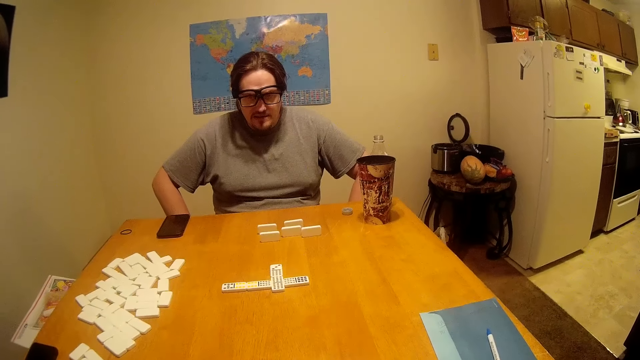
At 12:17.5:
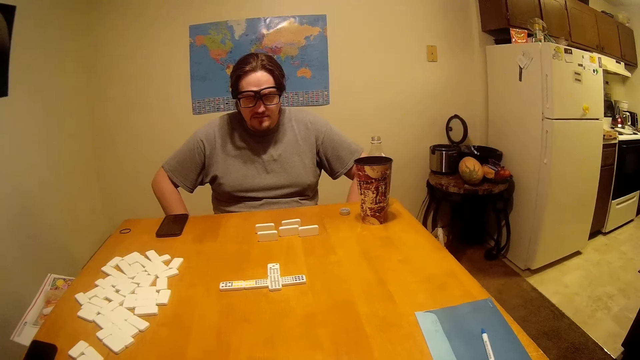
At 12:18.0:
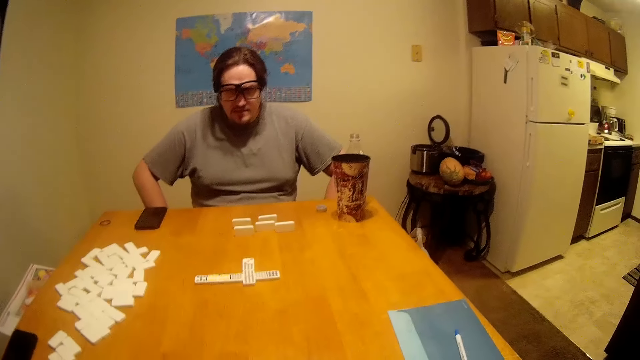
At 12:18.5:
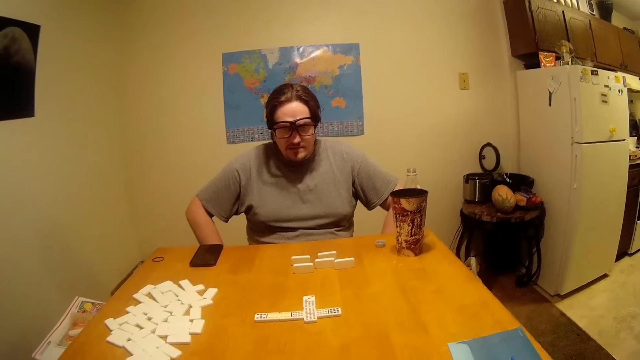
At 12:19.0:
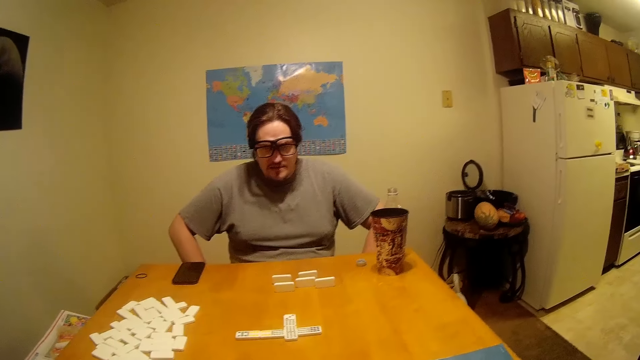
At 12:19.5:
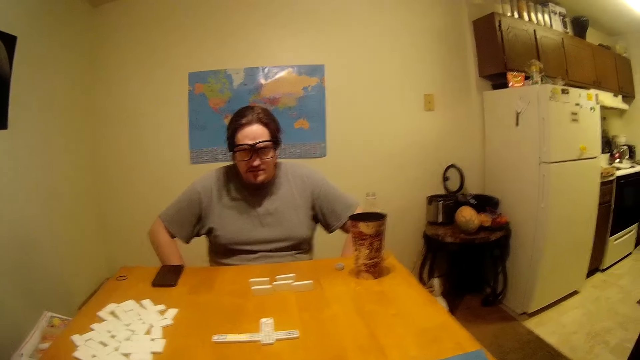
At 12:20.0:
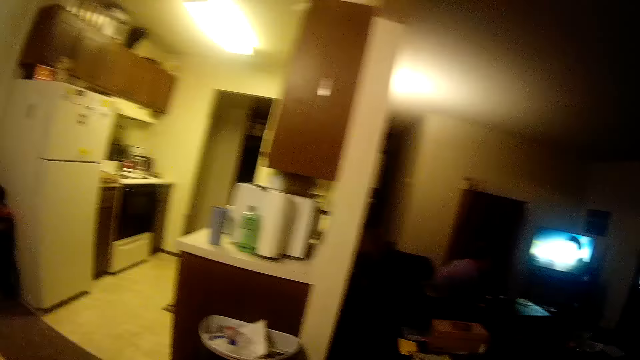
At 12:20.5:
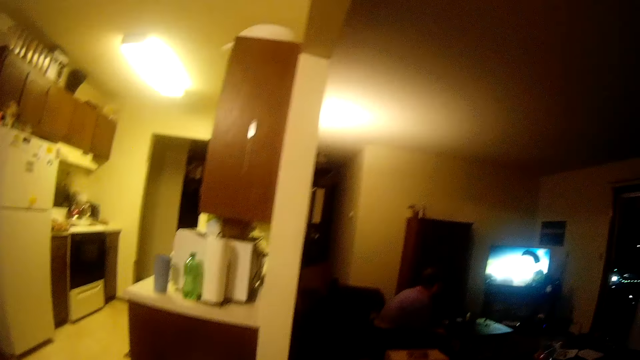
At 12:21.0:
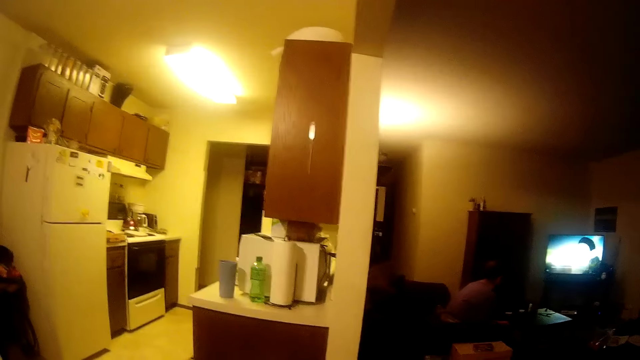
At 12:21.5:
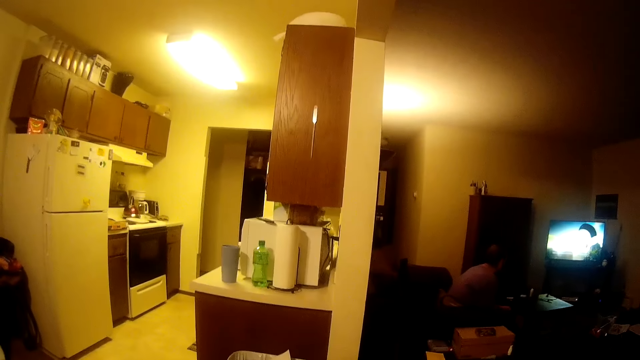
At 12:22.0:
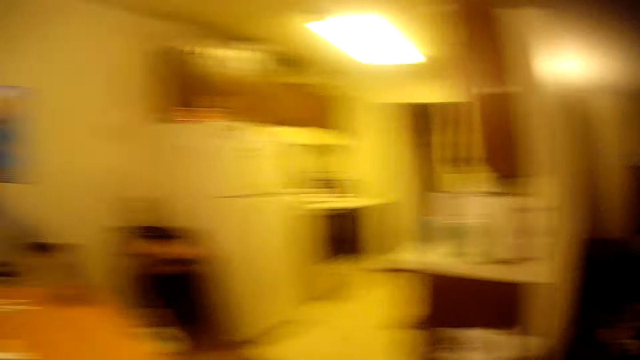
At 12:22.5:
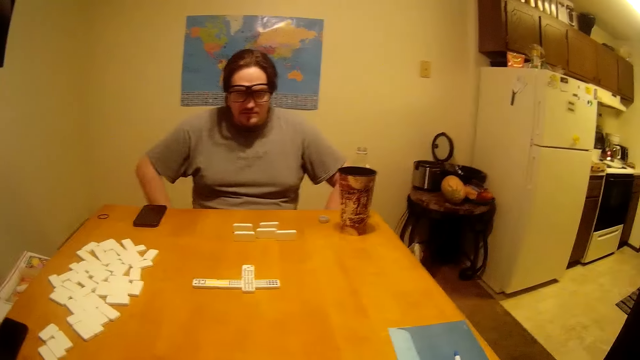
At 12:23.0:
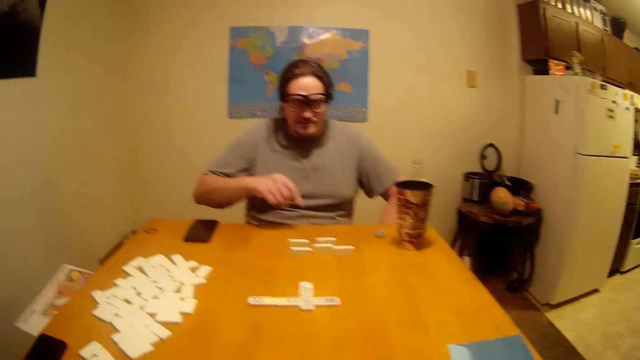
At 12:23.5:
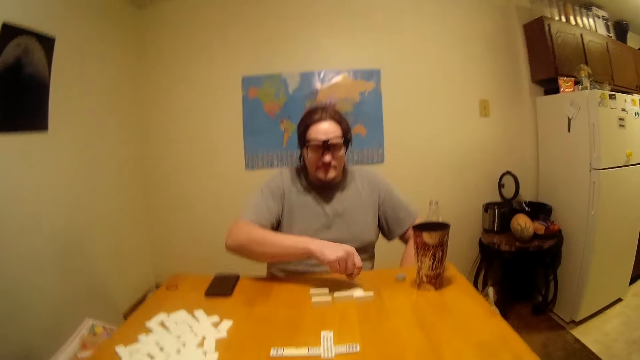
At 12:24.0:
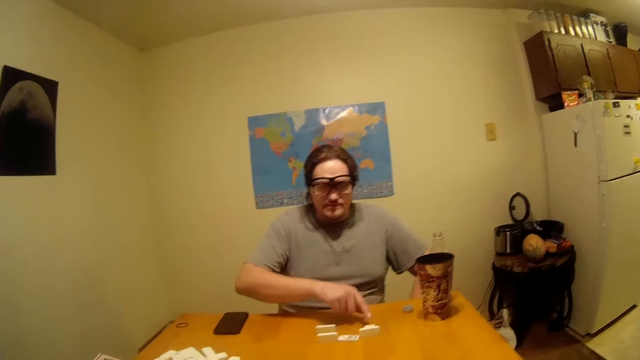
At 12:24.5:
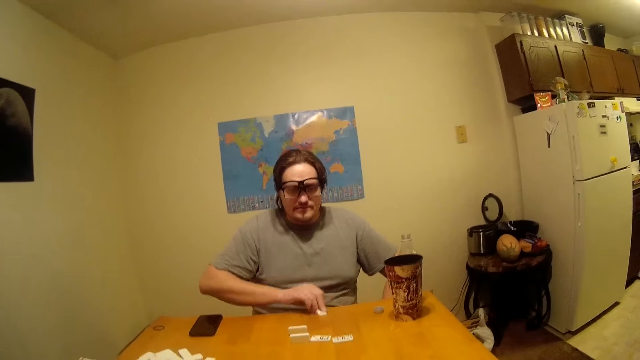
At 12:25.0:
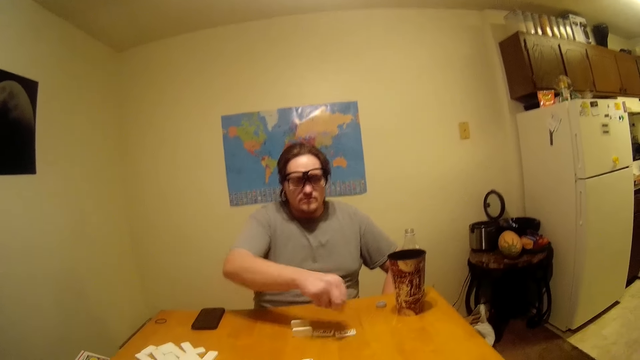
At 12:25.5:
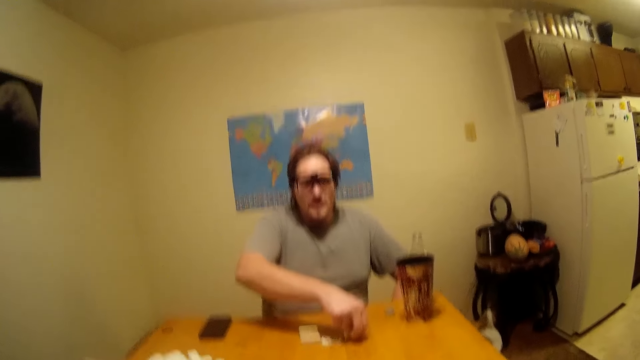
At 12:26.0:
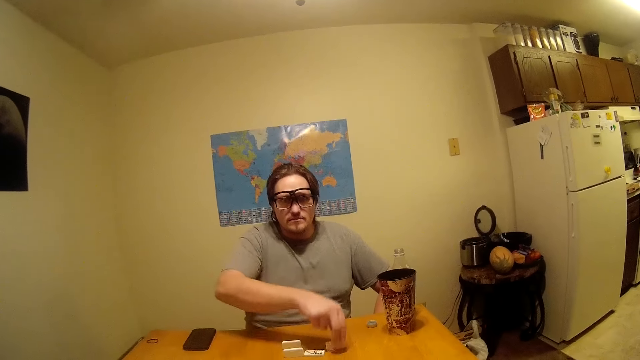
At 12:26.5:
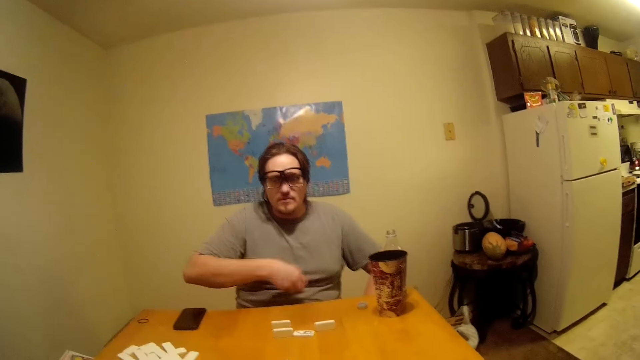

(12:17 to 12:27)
A man stares at the camera wearer. The camera wearer looks around. Another person watches television. The first man picks up the Ludo or Chinese board game.

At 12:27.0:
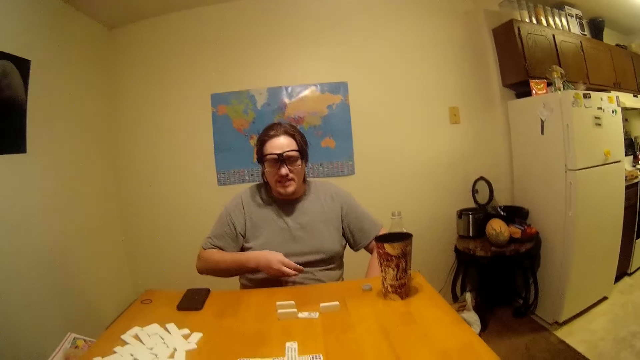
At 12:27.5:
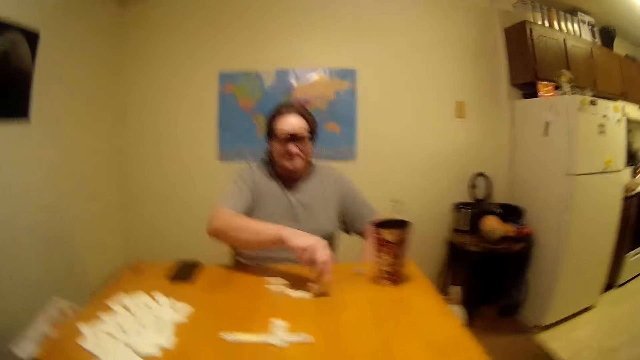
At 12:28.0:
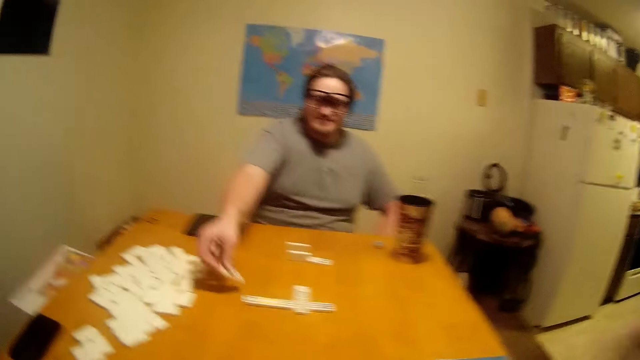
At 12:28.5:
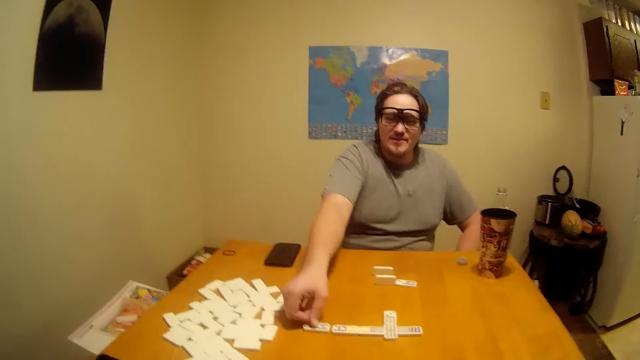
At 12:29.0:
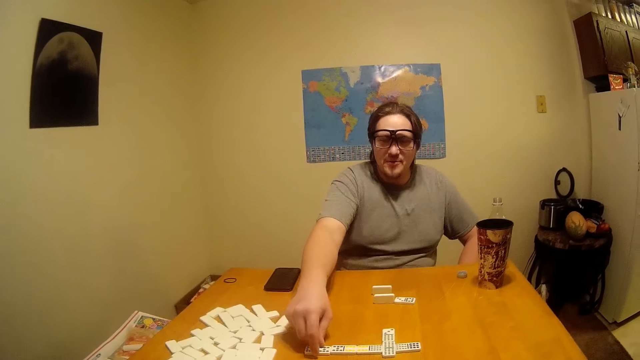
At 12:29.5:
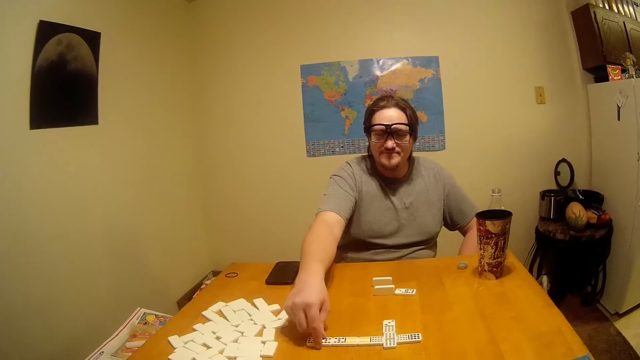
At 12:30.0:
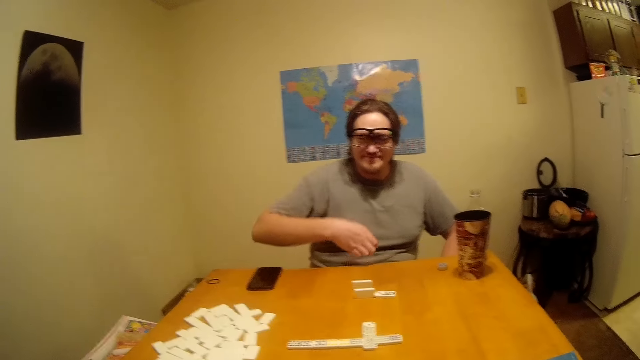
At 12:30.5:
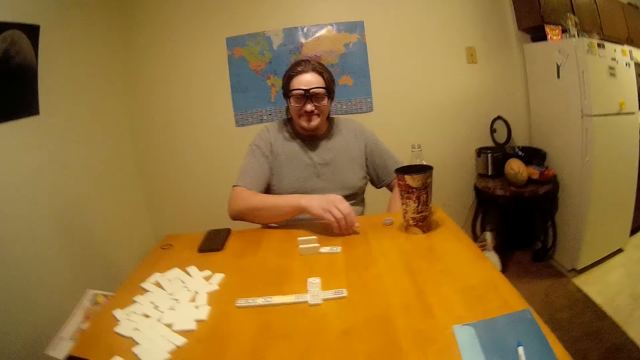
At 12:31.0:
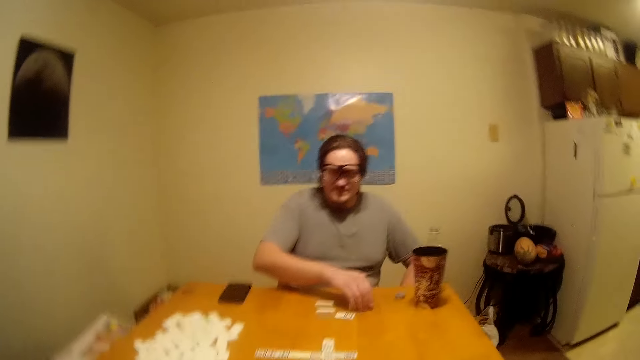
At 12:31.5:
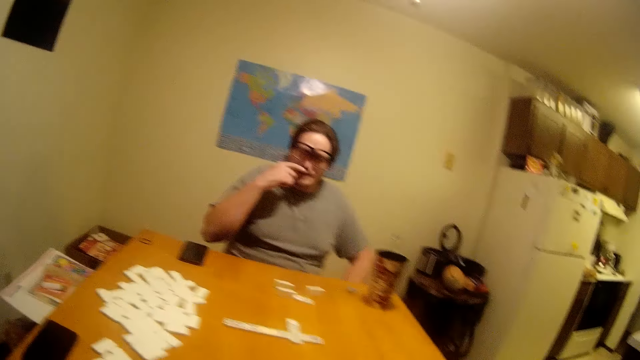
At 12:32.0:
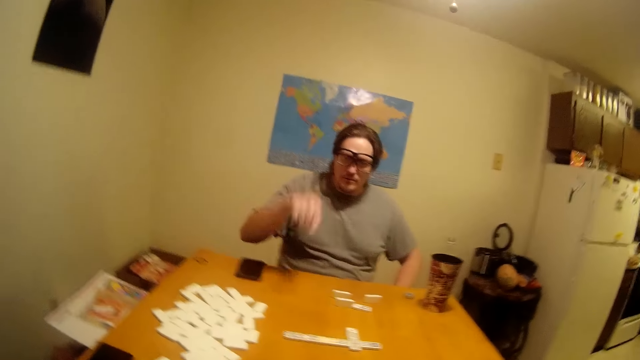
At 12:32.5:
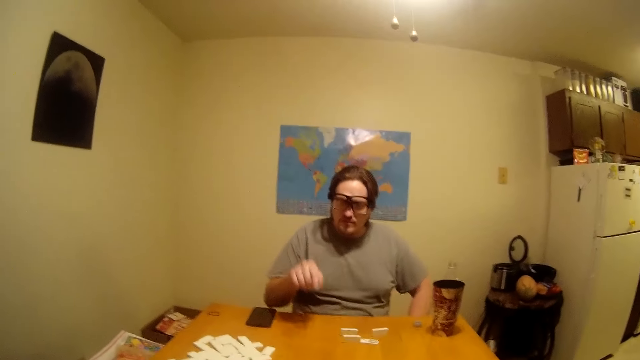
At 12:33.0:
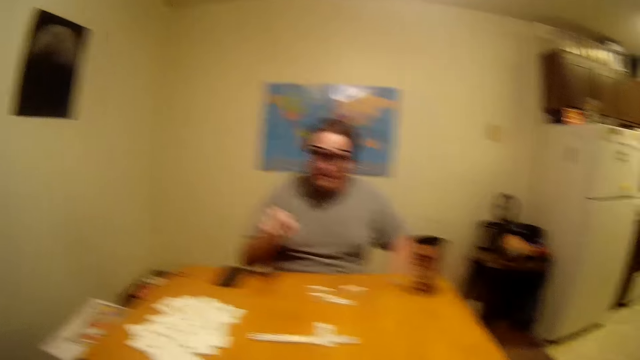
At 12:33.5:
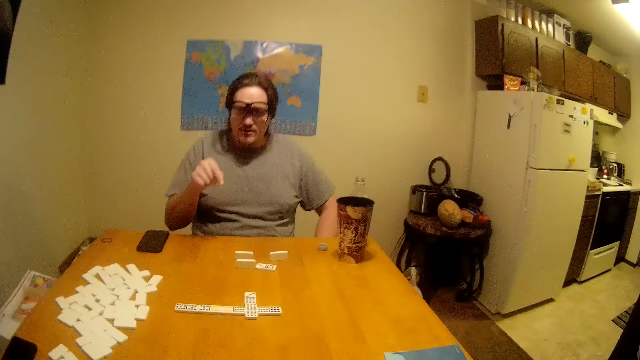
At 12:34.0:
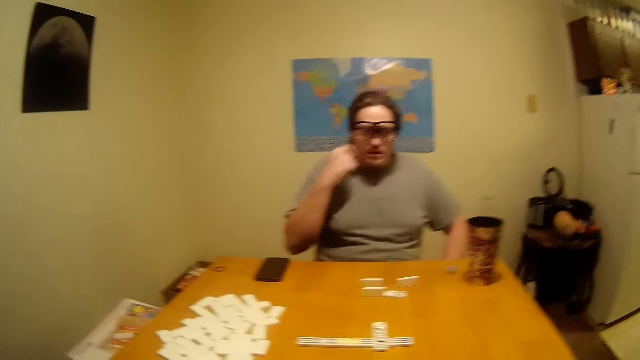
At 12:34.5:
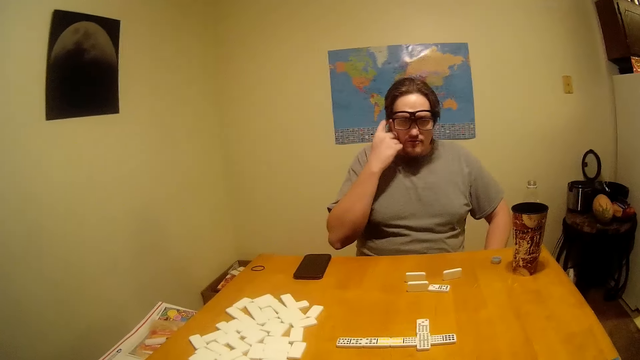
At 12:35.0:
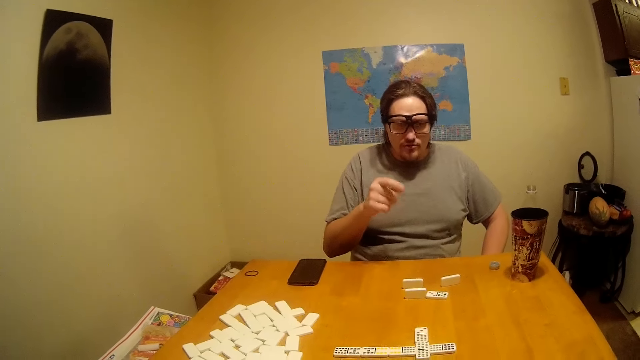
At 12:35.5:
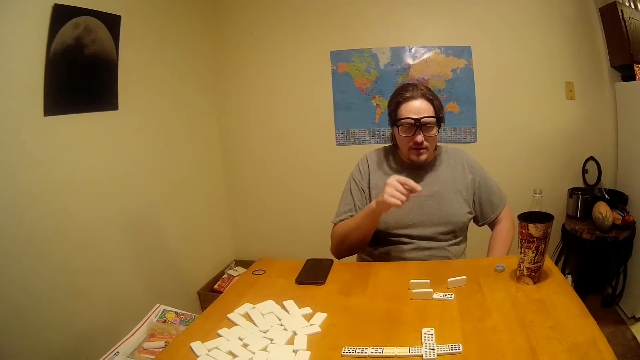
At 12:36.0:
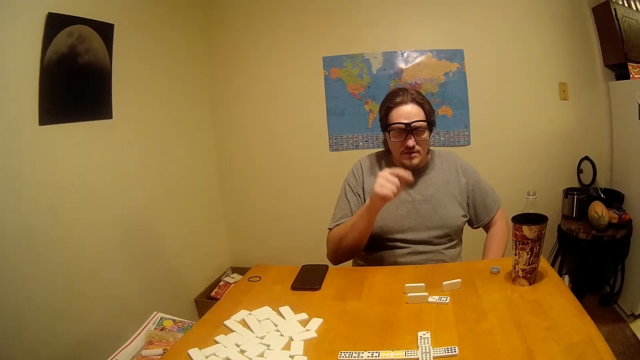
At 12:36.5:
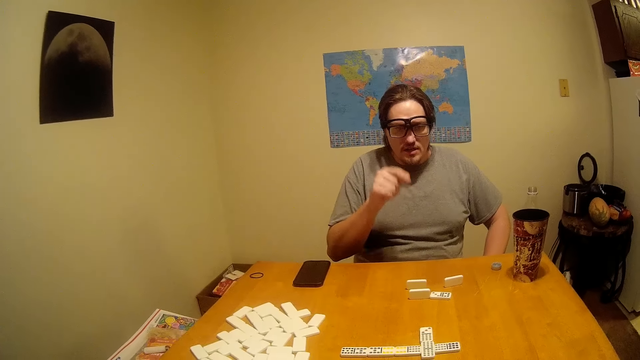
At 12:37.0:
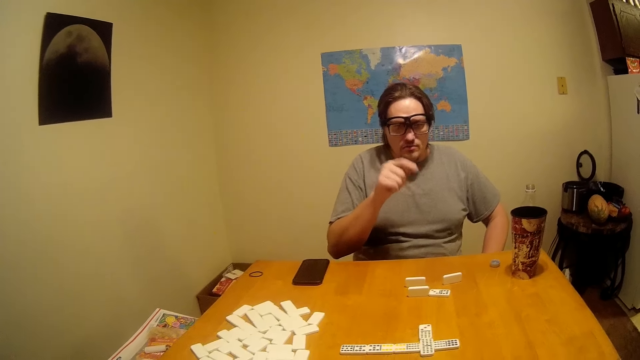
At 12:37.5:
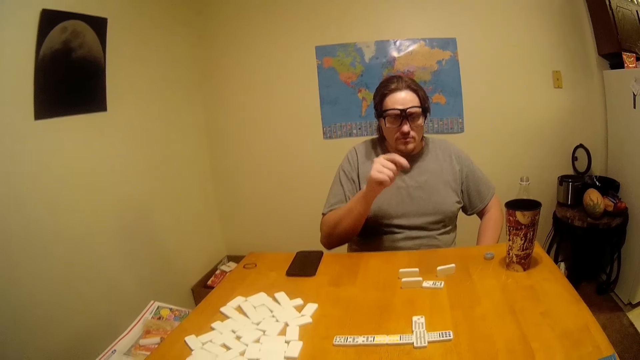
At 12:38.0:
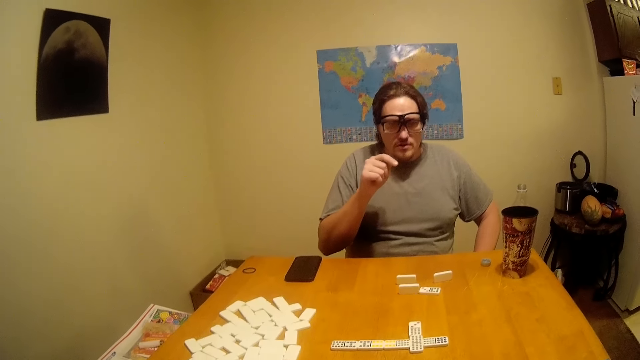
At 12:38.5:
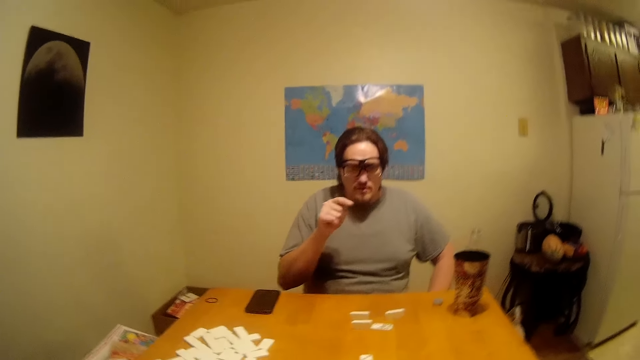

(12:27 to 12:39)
The man moves the hand. He puts the Chinese board game or Ludo on the table. He drops the Ludo. He lifts the hand. He points at the Chinese board game on the table. He moves the hand. He itches his face. He counts the Ludo.
